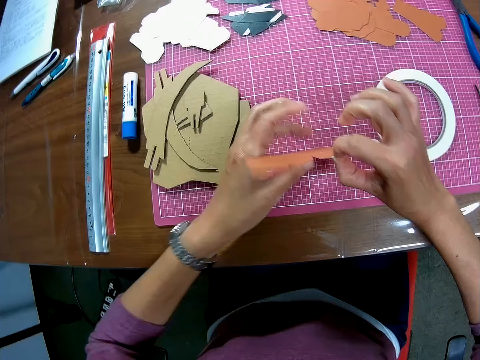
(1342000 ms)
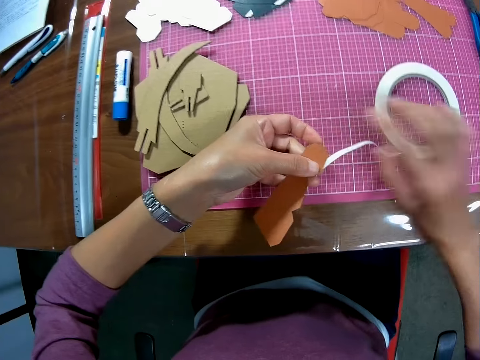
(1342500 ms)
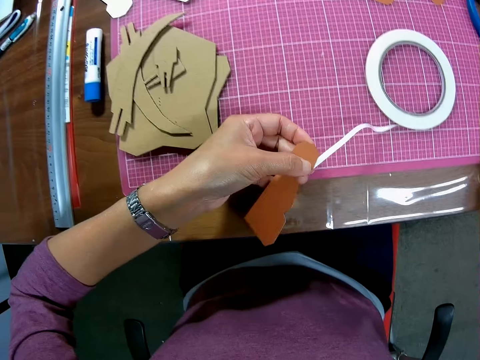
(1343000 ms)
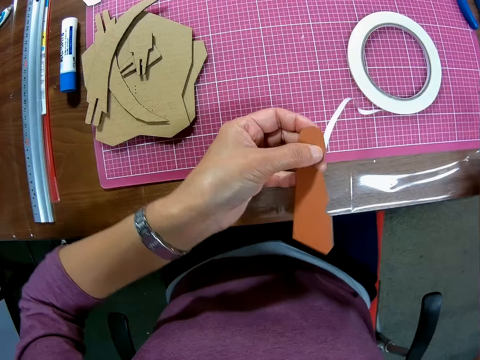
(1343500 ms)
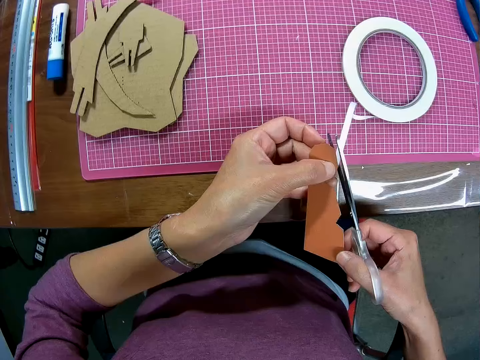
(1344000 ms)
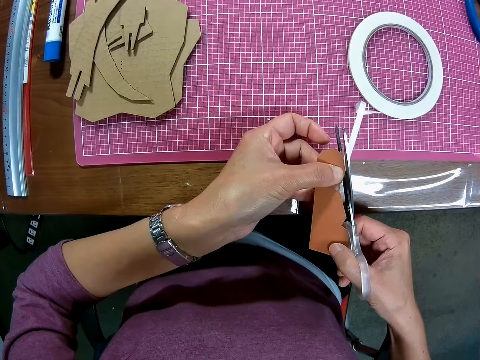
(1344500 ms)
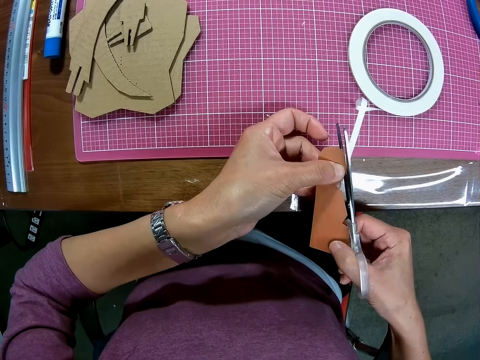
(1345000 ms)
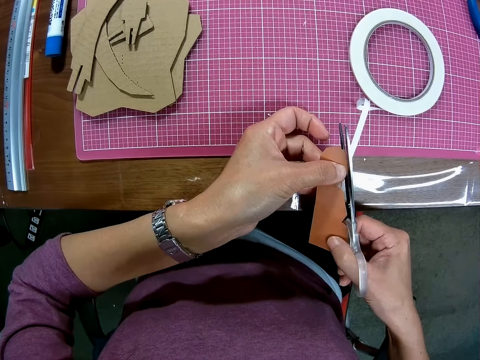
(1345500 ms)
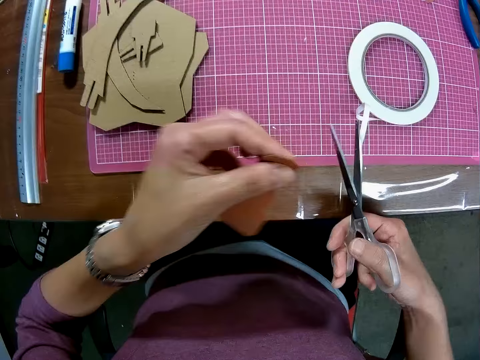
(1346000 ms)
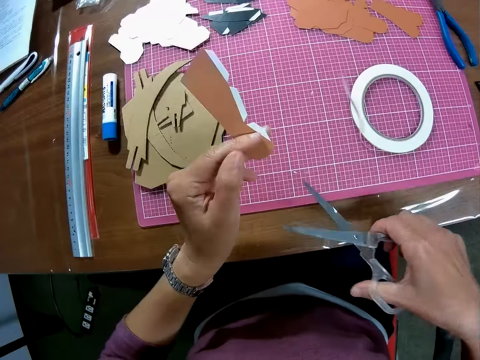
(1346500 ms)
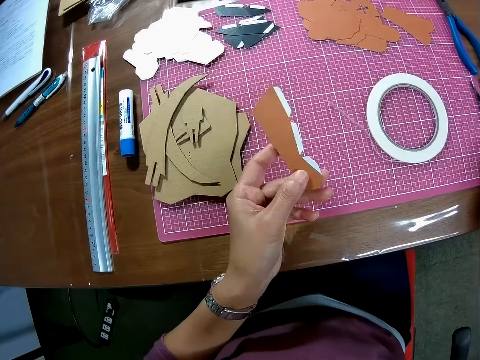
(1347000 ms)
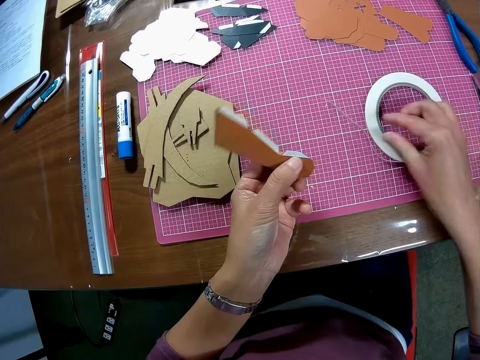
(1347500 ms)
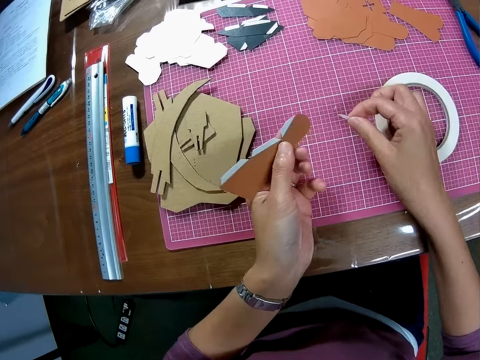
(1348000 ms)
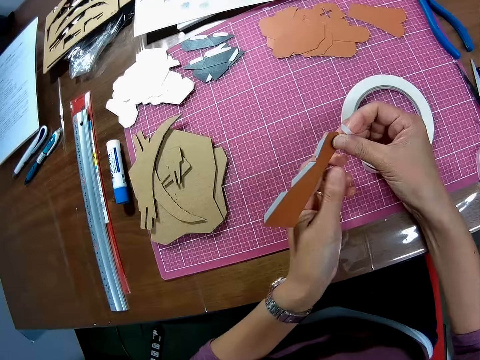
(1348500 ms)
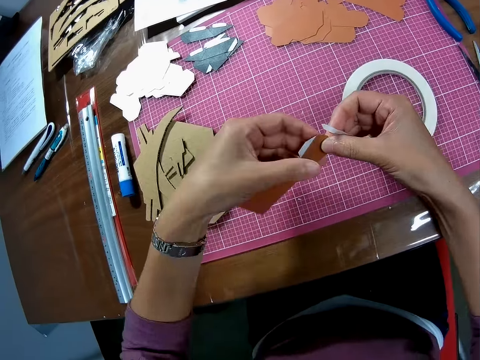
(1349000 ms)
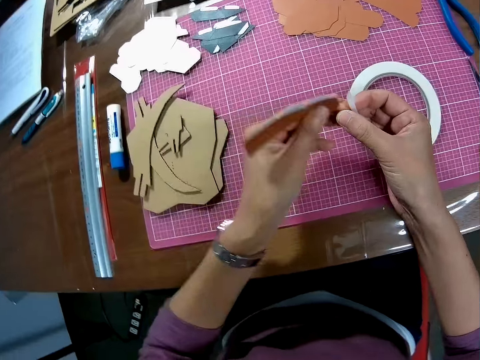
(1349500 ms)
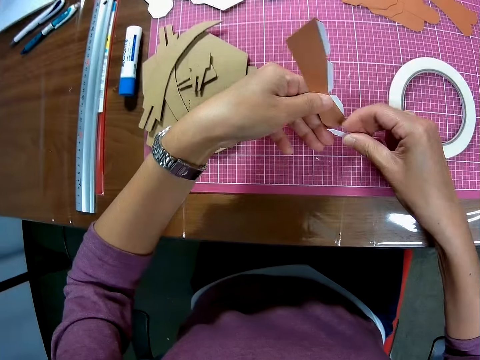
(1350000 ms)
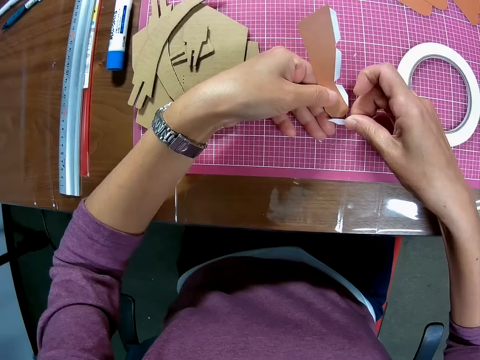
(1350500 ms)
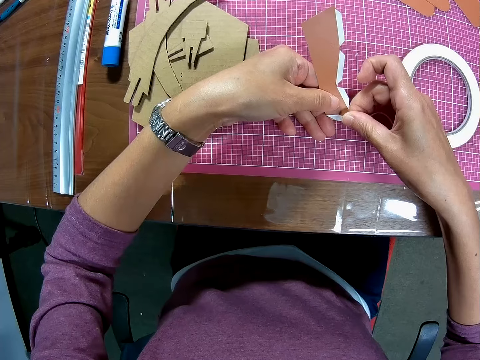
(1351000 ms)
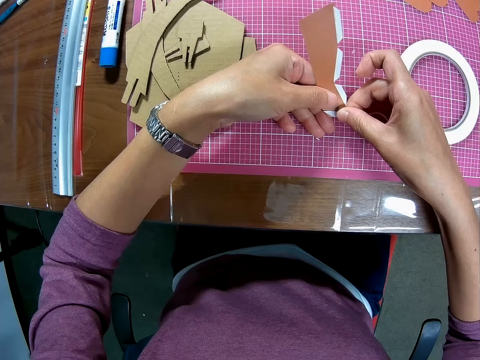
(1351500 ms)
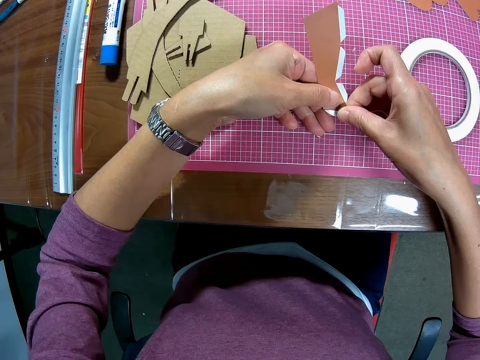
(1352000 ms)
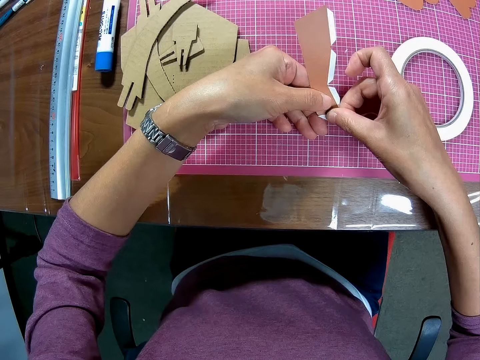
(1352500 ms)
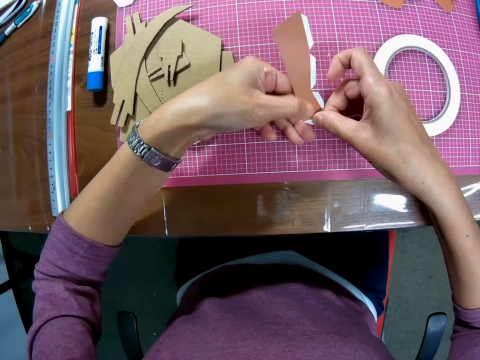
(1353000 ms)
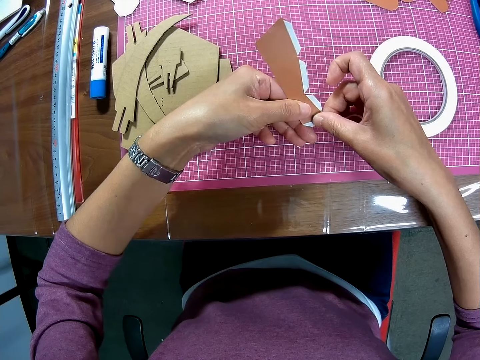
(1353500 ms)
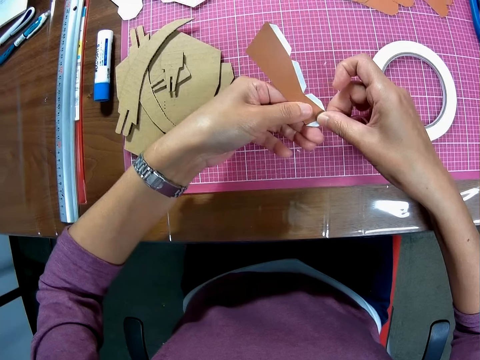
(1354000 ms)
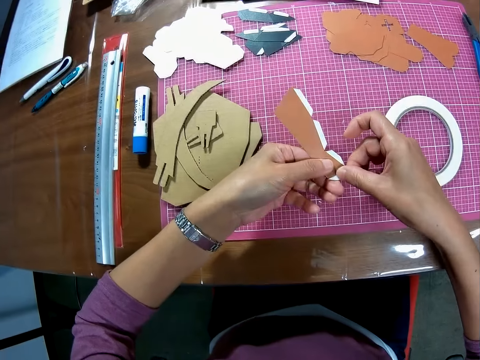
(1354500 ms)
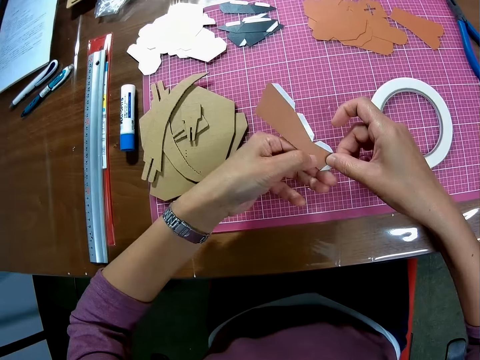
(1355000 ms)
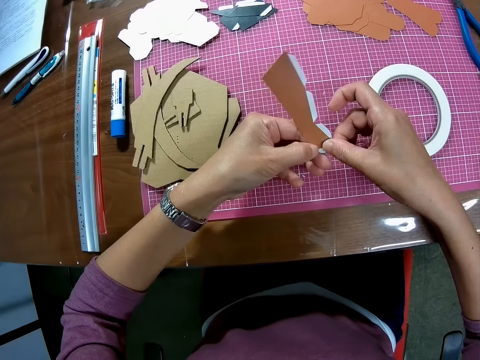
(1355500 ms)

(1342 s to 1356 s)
The camera wearer removes his right hand from the tape. He picks up the pair of scissors from the table. He cuts the tape or sticker with the pair of scissors. He drops the pair of scissors on the table. He picks up the unrolled tape. He holds the sticker. He adjusts the card. He tapes the wooden mechanical model. He sticks the sticker on the card.

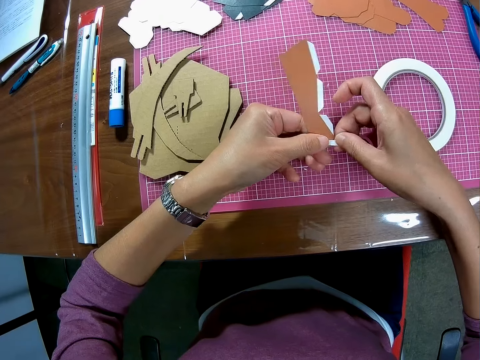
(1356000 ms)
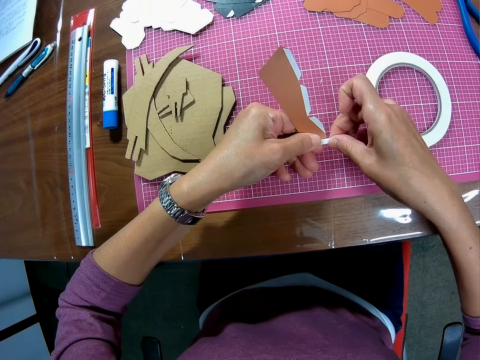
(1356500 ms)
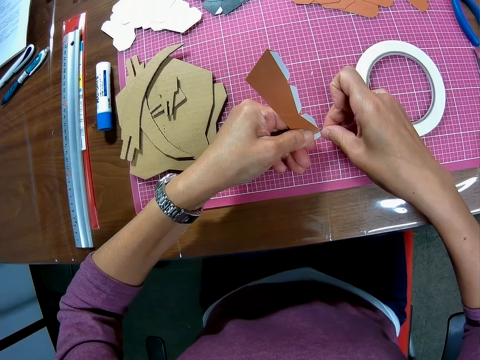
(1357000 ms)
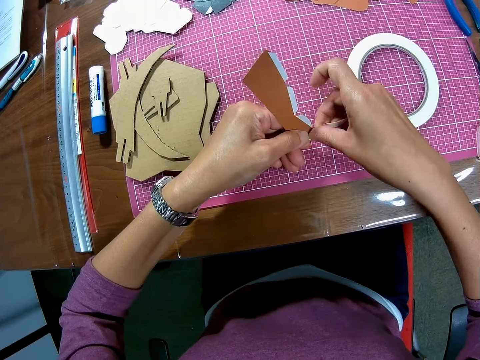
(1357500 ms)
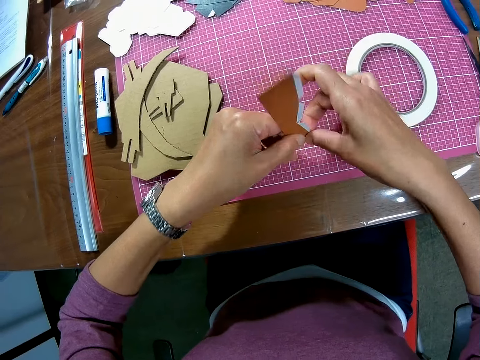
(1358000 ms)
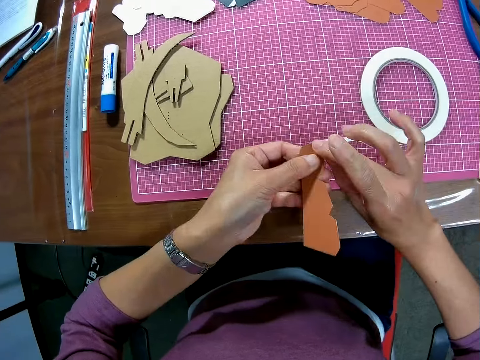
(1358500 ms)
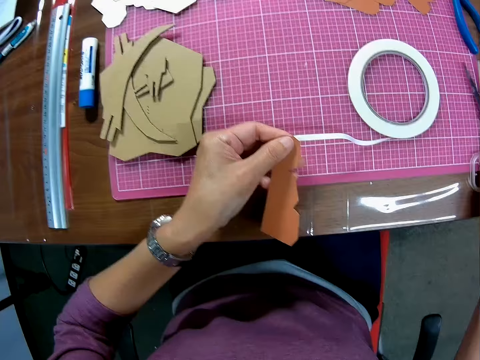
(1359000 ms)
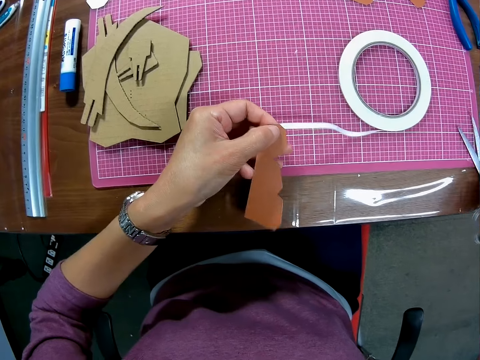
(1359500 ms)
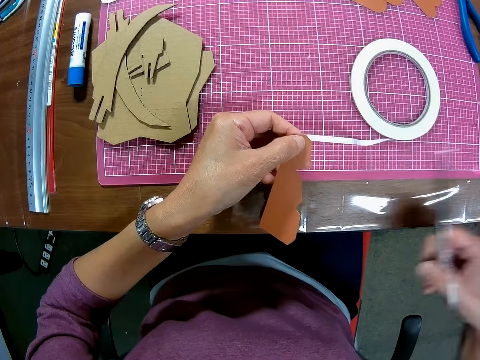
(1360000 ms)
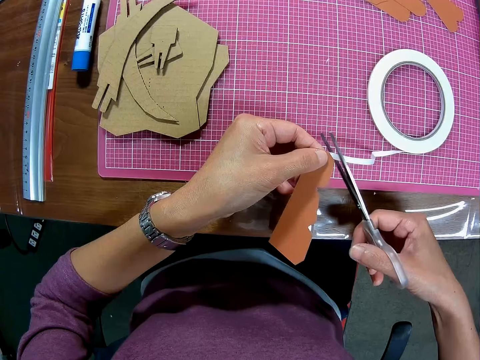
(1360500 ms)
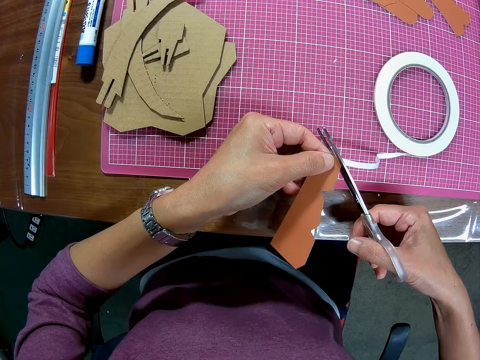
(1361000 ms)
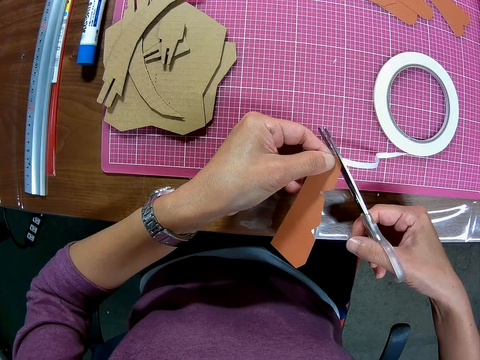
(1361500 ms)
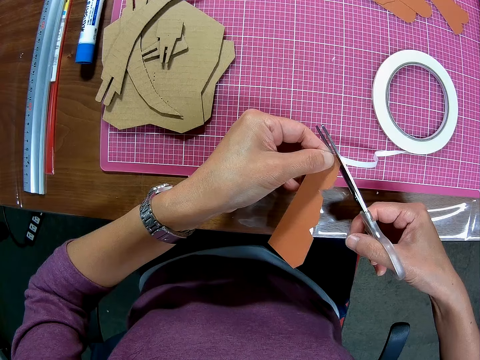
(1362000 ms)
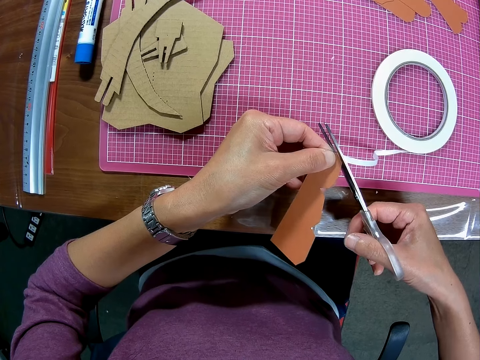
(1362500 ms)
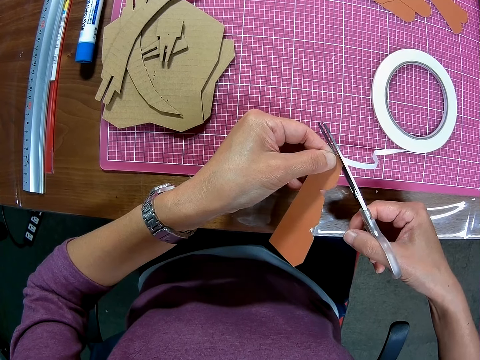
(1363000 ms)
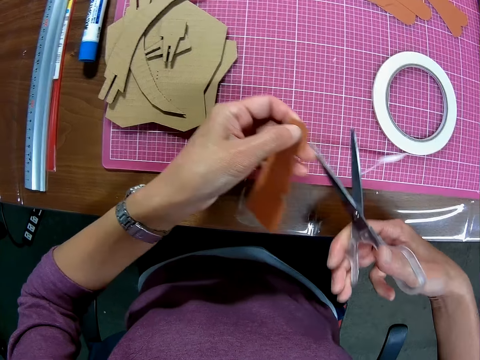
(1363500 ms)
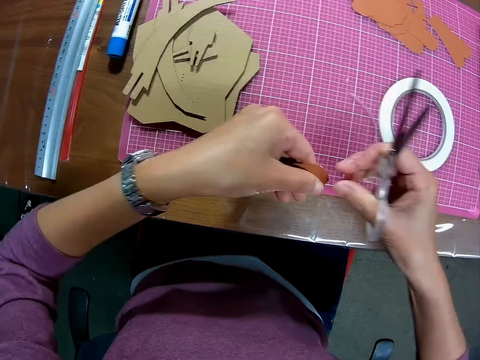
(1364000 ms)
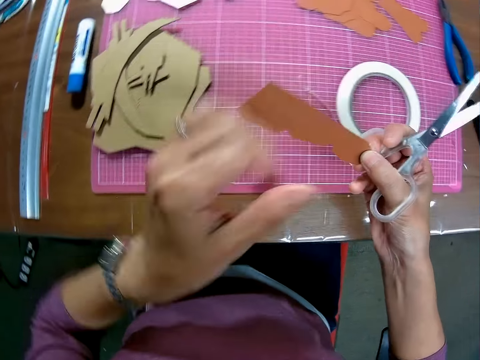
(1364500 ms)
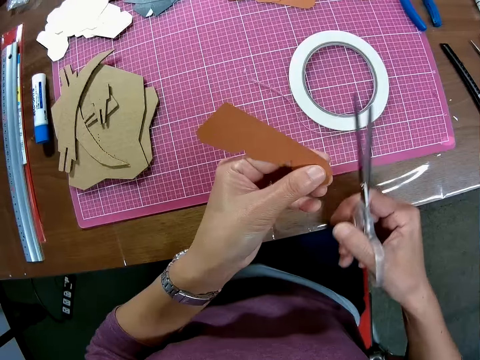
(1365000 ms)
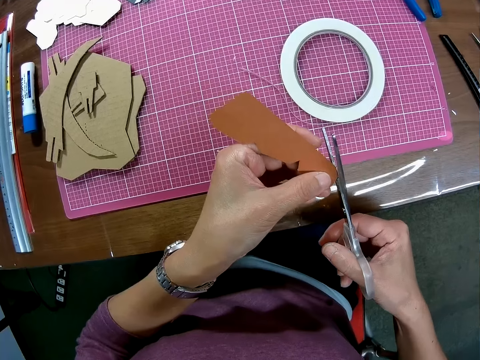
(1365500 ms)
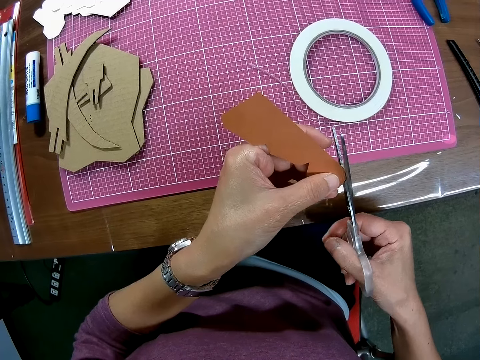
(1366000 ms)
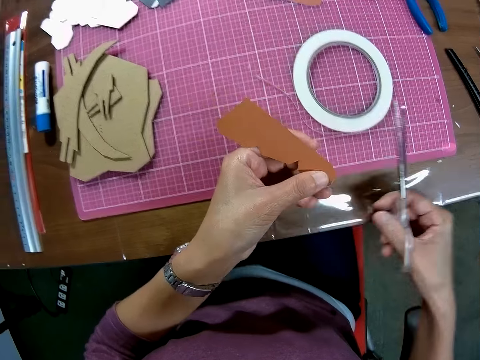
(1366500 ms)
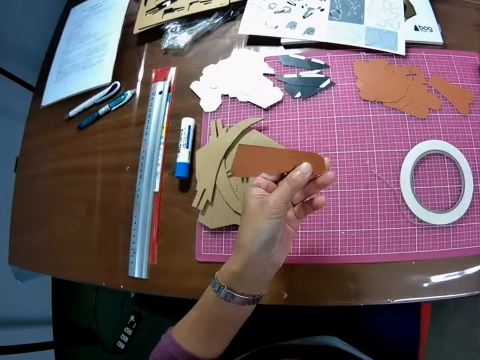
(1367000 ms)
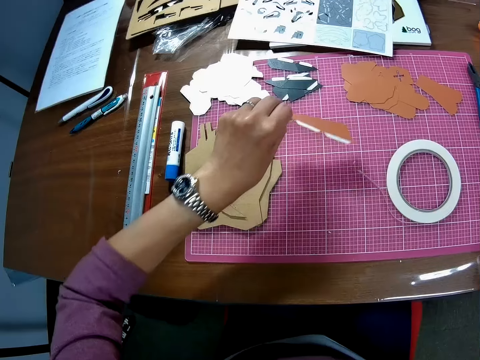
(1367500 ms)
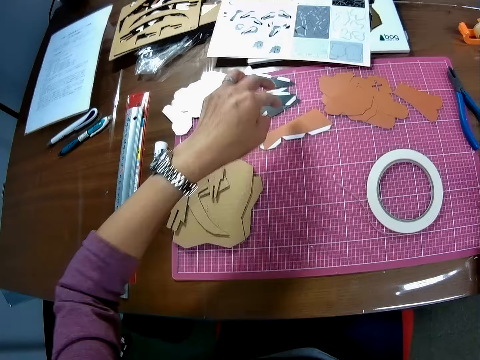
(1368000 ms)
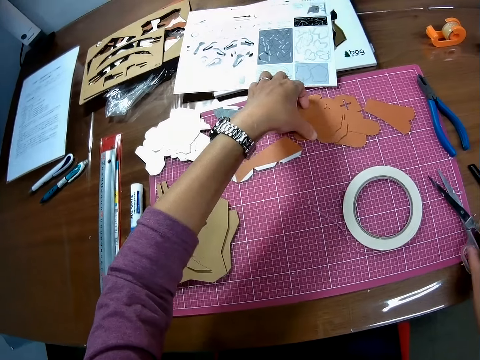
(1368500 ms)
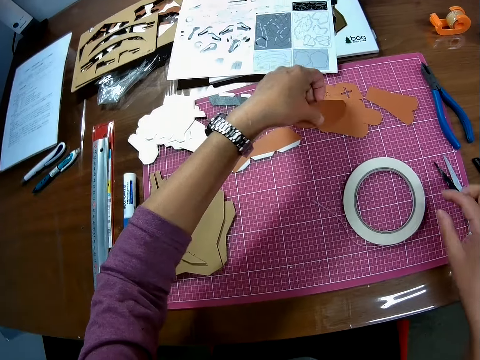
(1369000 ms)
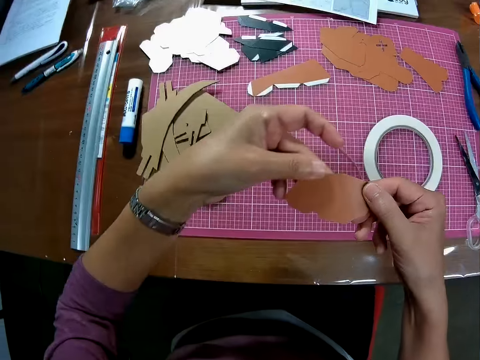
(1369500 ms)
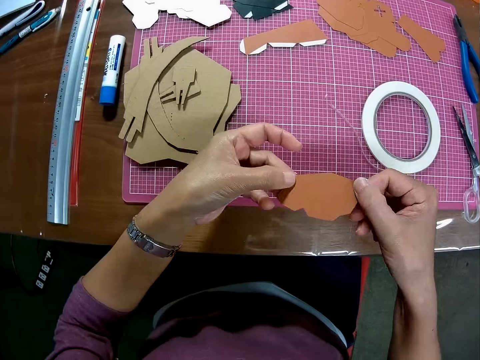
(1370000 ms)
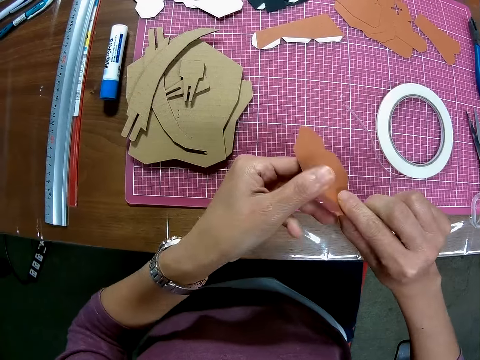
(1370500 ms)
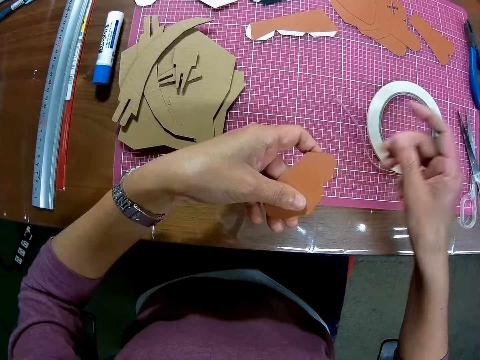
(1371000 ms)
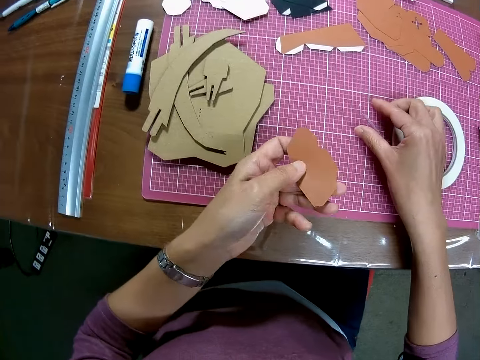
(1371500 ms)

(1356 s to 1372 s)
The camera wearer removes his right hand from the tape. He picks up the pair of scissors from the table. He cuts the tape or sticker with the pair of scissors. He adjusts the card. He cuts part of the paper with the scissors. He drops the paper on the cutting mat on the table. He picks up another paper on the cutting mat from the table. He drops the scissors on the cutting mat on the table. He holds the paper in hand.
